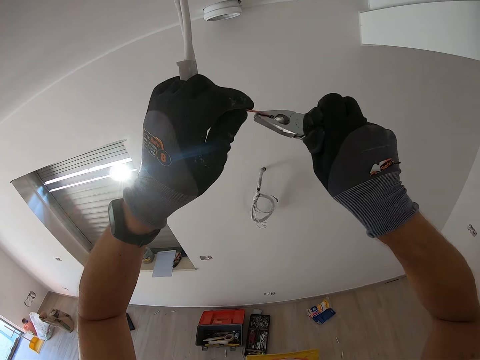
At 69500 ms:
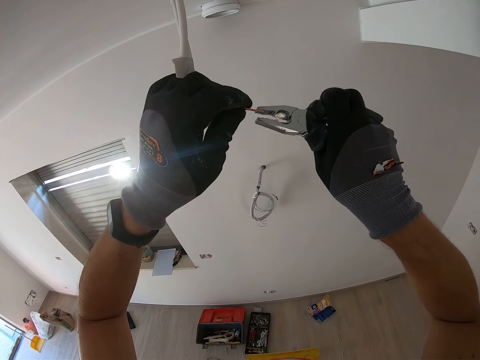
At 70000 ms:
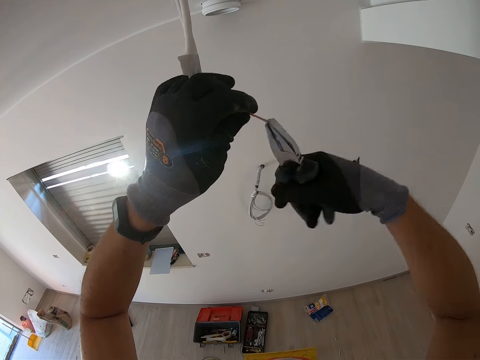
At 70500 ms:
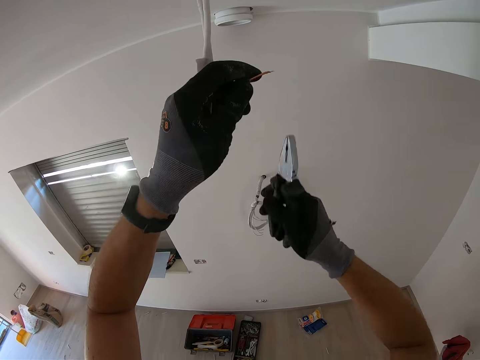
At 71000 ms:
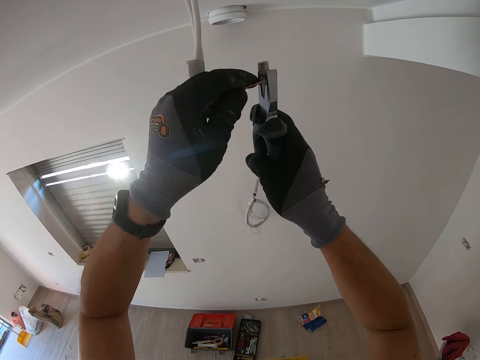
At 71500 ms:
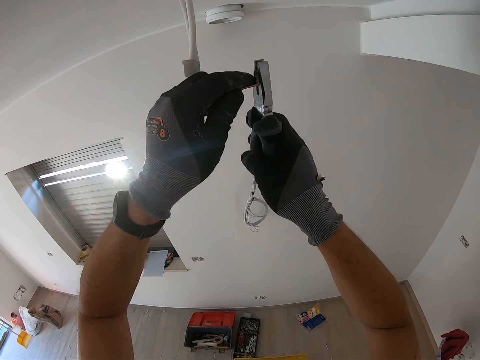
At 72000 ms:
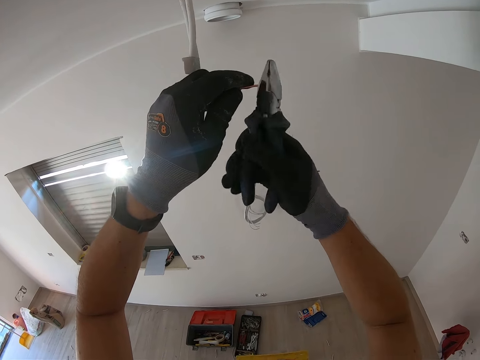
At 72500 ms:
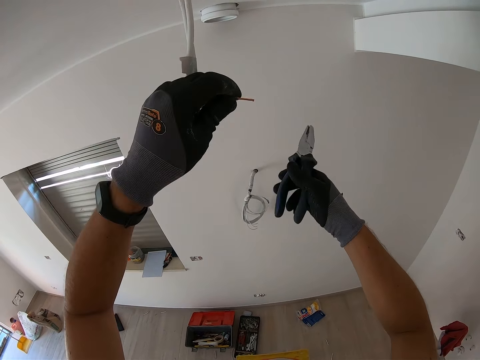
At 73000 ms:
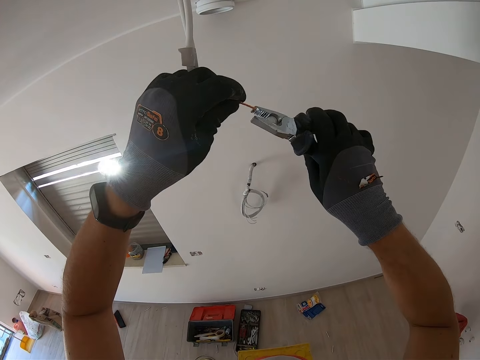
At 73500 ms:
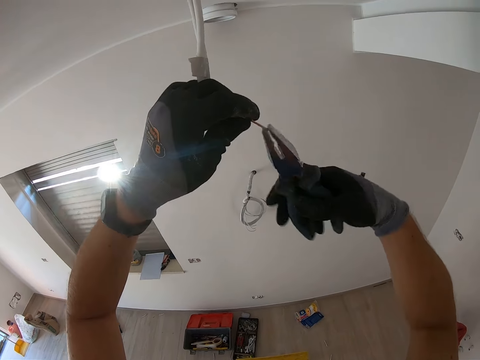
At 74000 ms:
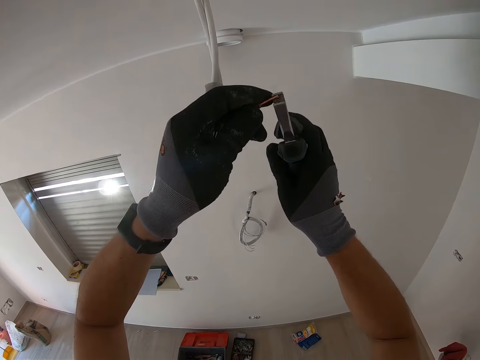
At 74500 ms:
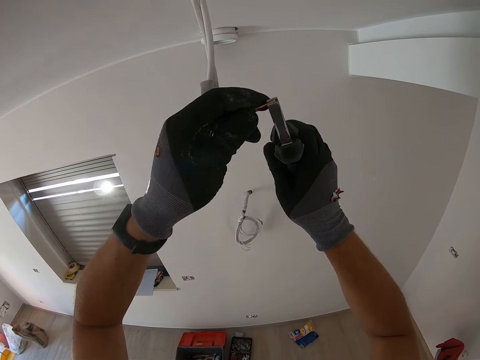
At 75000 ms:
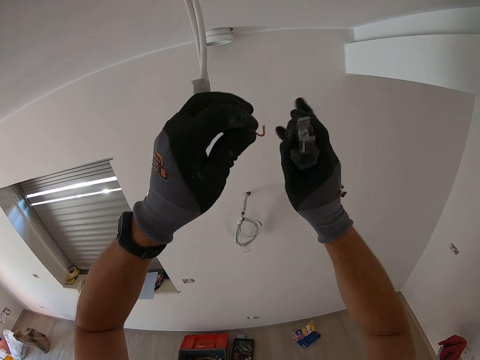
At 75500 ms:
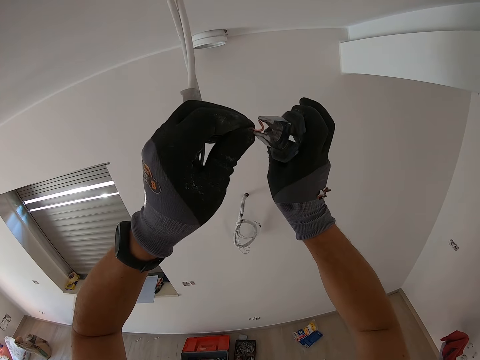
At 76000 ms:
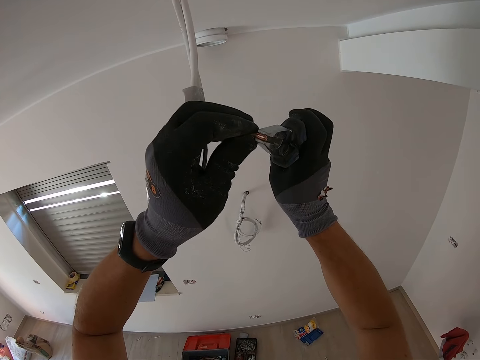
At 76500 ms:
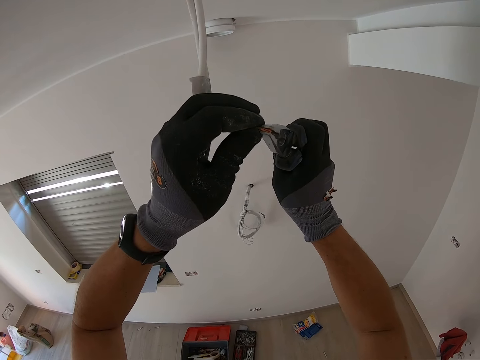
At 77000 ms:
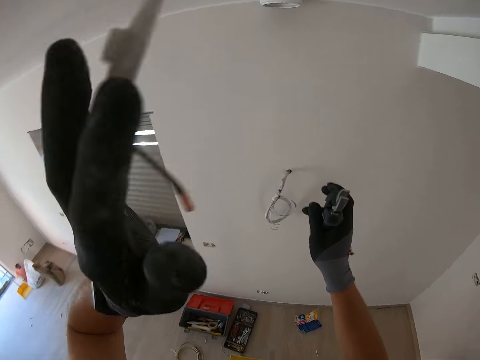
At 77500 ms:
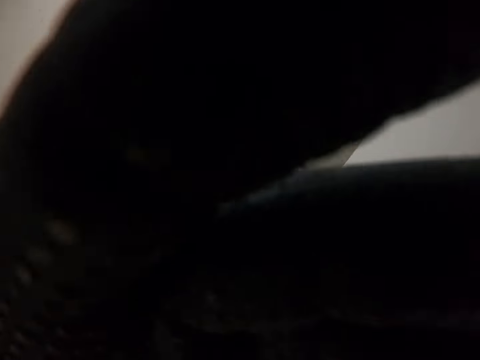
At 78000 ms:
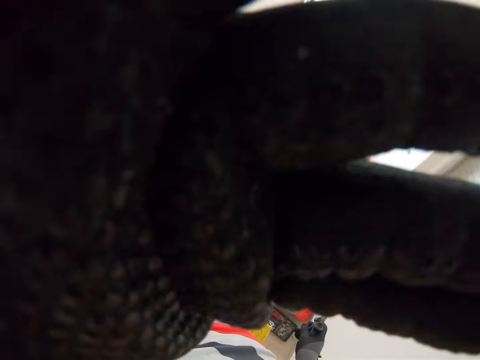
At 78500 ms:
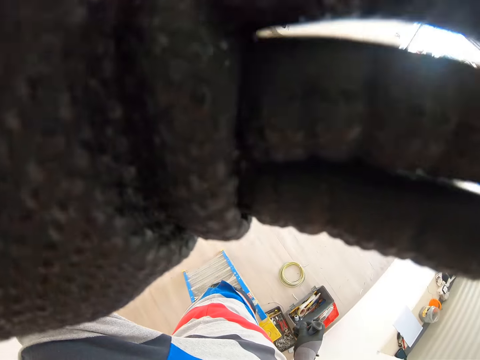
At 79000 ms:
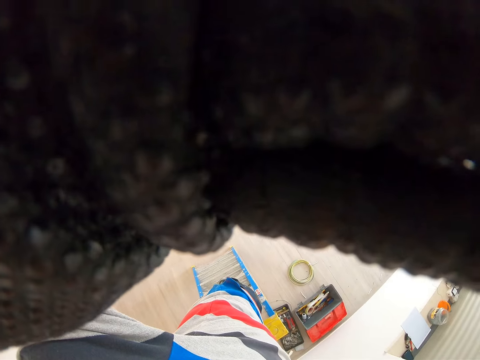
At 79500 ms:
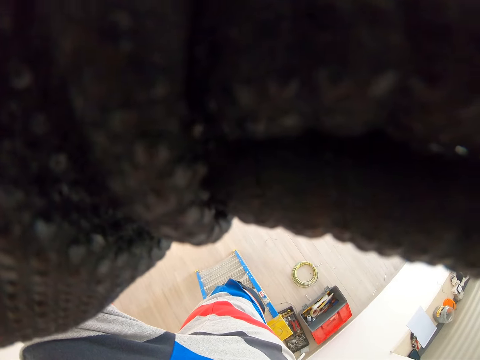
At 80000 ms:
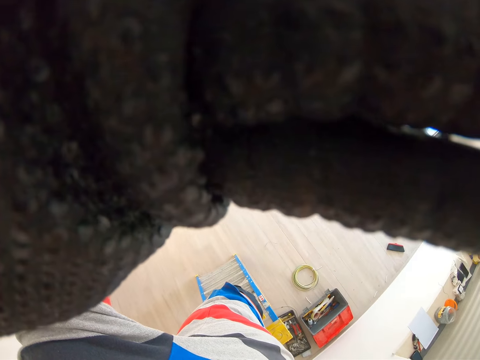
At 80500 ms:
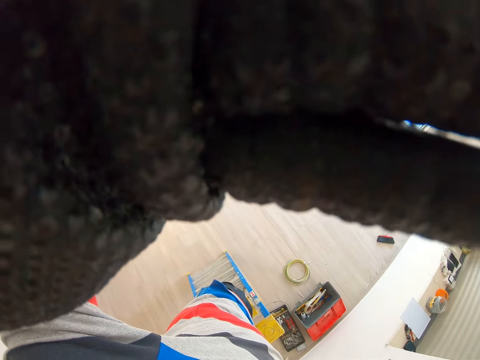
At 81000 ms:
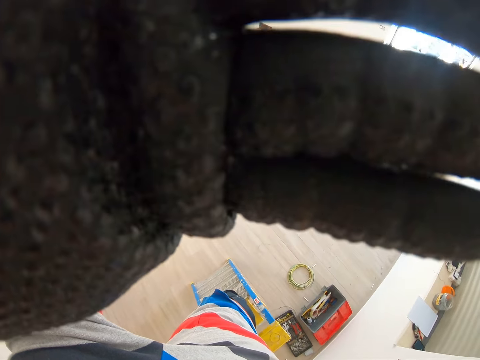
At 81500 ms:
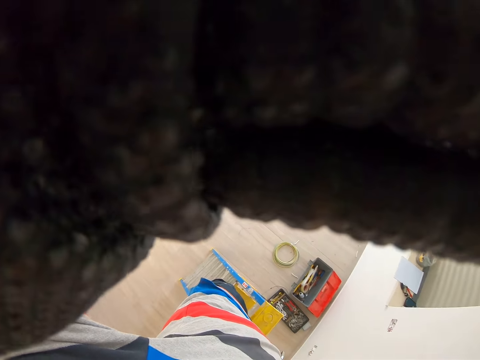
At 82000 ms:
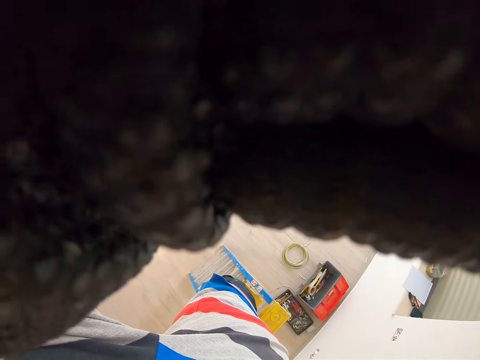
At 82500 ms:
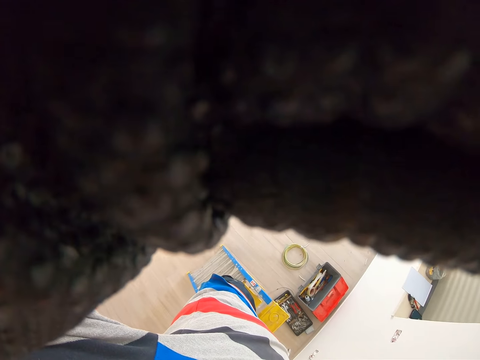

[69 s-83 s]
The camera wearer cuts the wire edge with pliers. They twist the wire with the pliers. They bend the wire with the pliers. They adjust the camera. They touch something.

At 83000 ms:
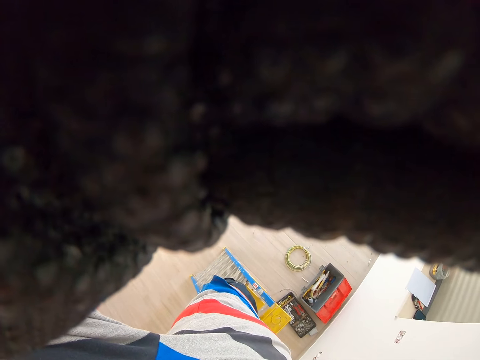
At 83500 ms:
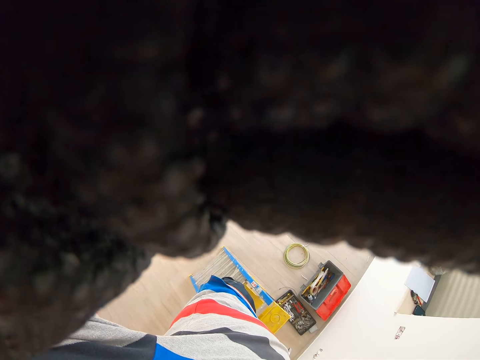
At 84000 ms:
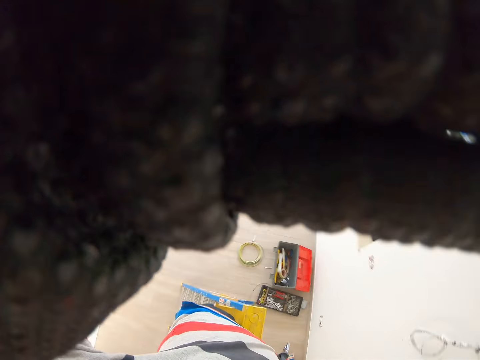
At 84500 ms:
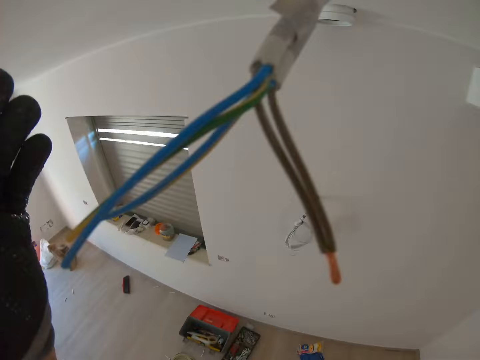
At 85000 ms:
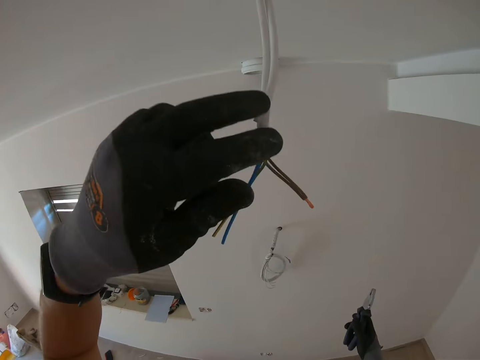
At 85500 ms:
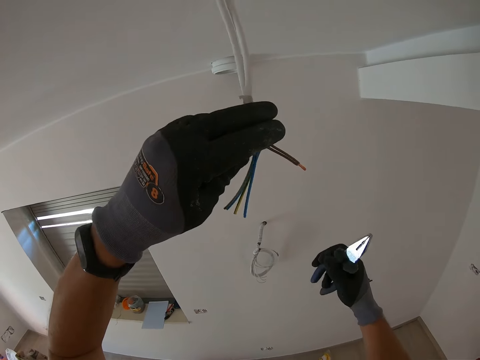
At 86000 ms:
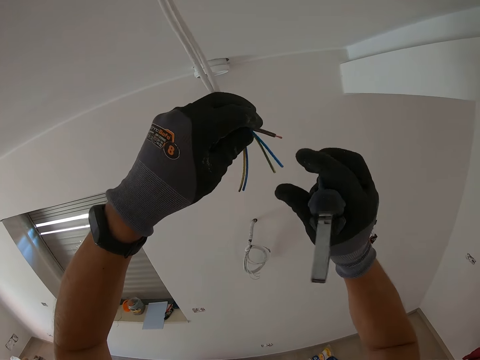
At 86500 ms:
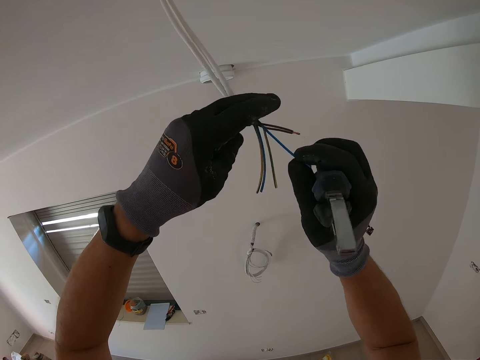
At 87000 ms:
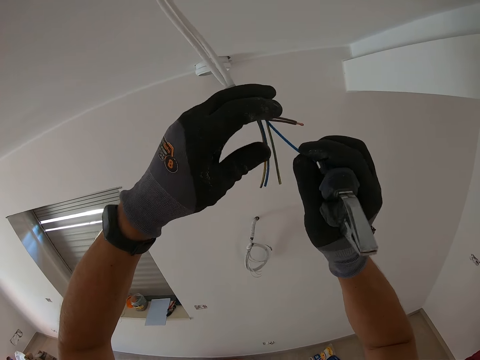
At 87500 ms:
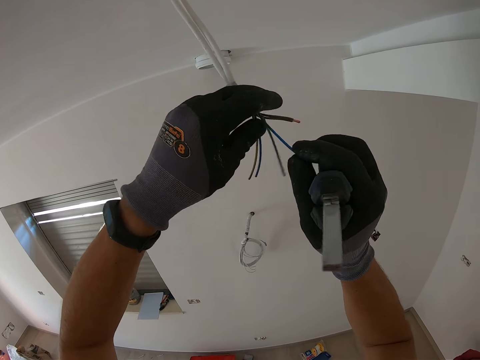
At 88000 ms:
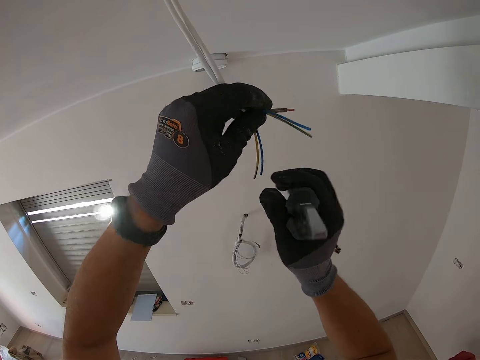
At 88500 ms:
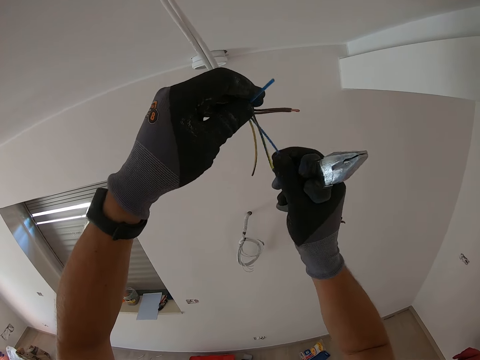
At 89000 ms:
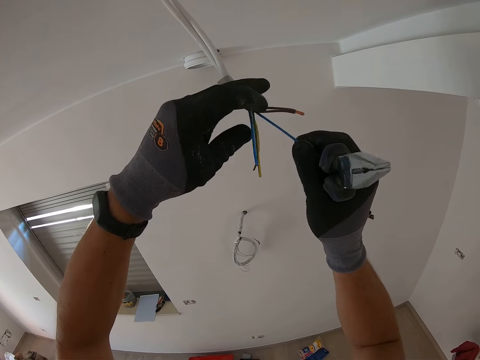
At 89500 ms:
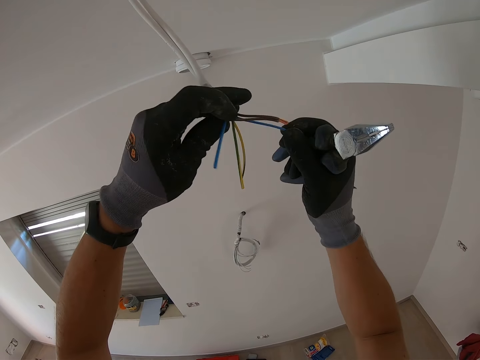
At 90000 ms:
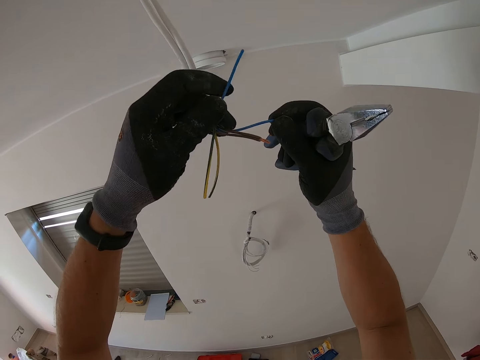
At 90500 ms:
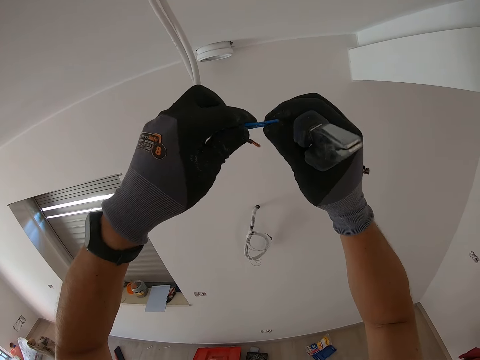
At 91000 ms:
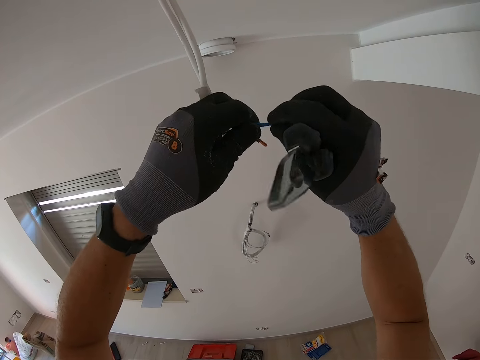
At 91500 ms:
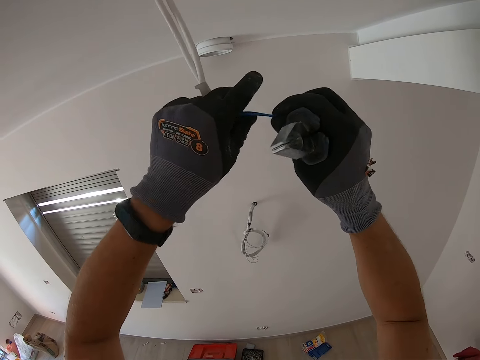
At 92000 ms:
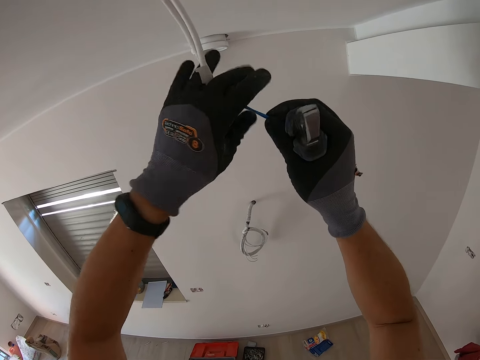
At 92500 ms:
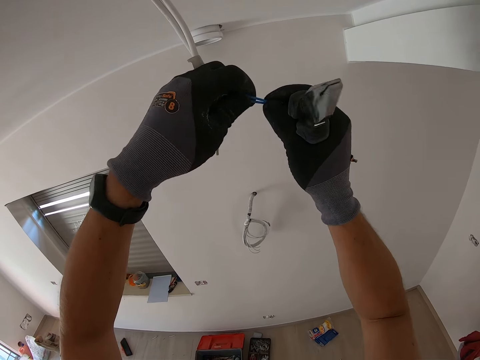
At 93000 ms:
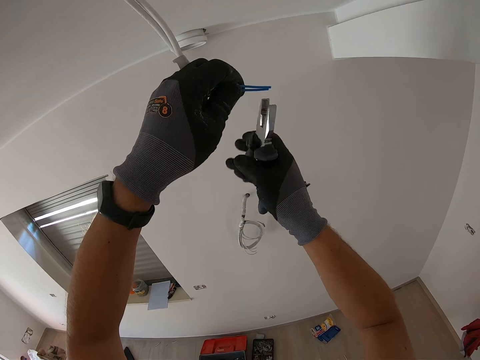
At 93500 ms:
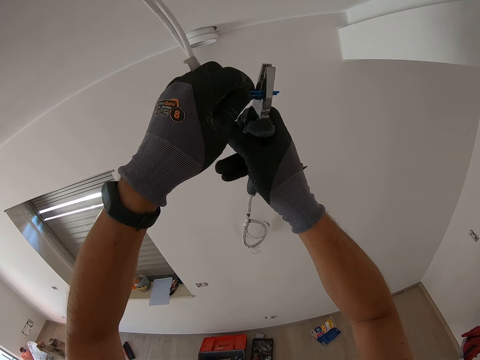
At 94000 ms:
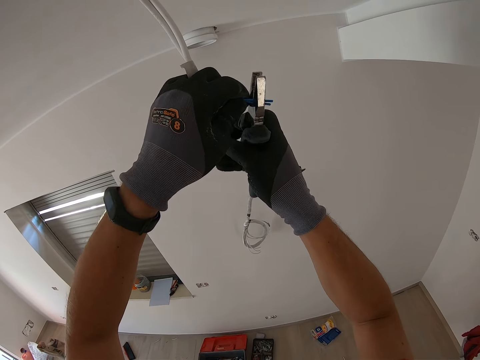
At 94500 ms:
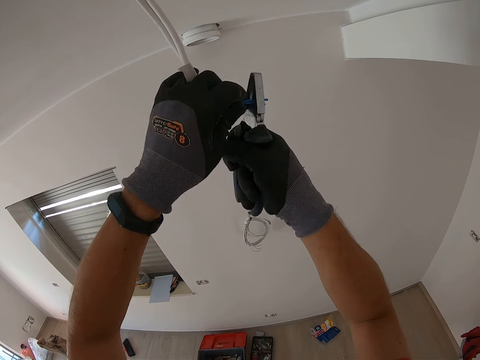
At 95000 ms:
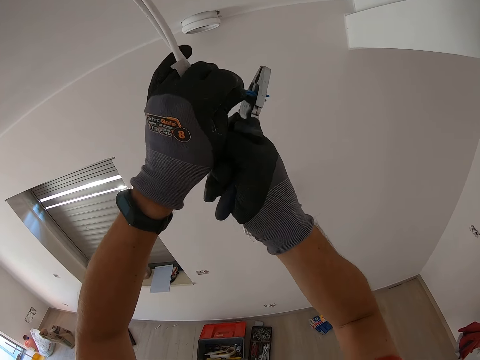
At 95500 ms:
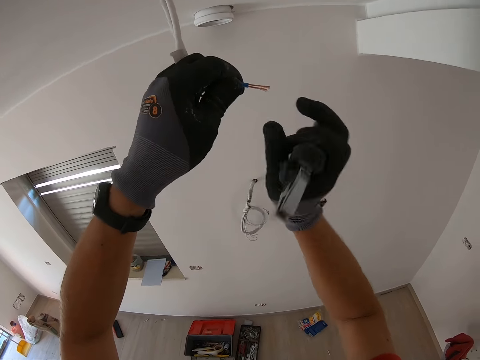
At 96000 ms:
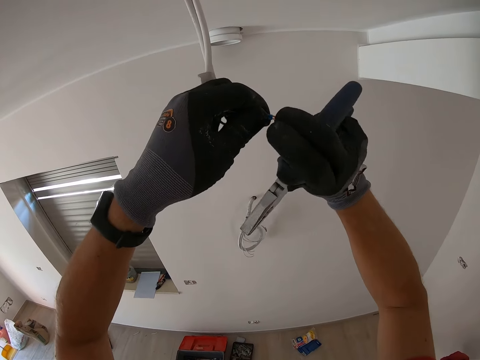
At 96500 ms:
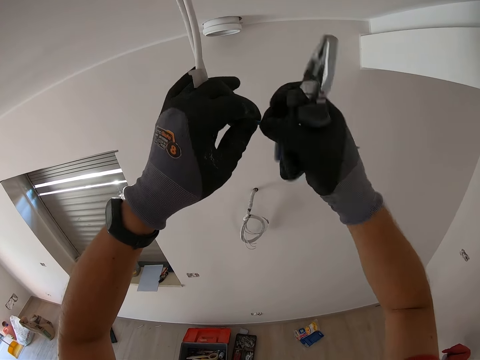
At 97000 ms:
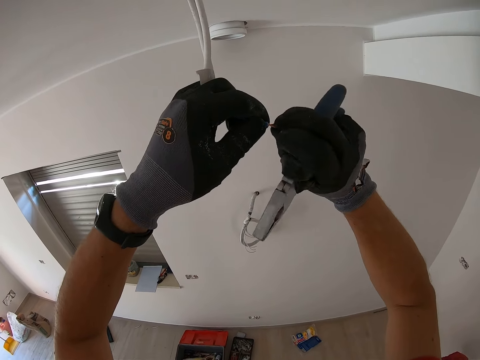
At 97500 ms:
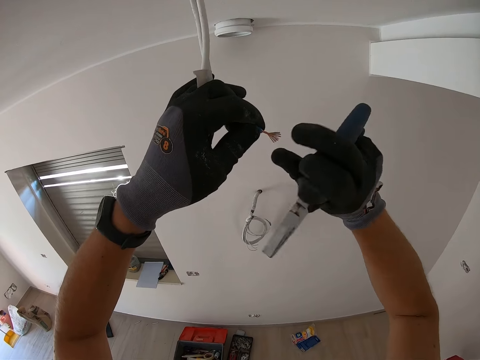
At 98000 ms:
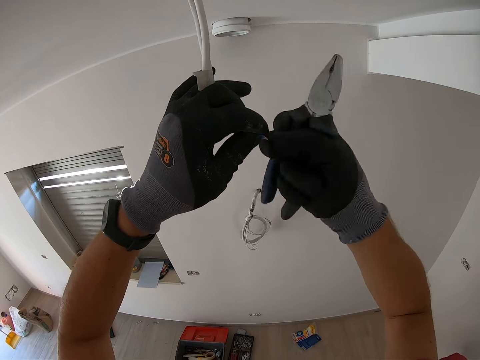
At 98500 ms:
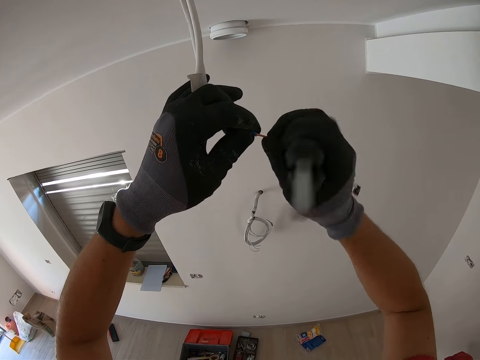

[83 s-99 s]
The camera wearer holds the wire and pliers. They separate the blue color wire and hold the pliers. They strip the wire cover with the pliers. They cut the wire with the pliers. They hold the pliers and twist the wires.
